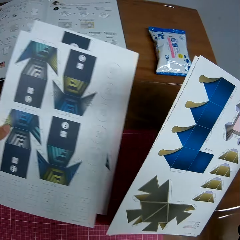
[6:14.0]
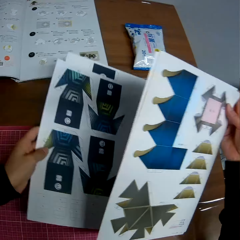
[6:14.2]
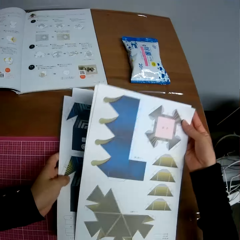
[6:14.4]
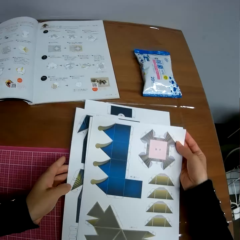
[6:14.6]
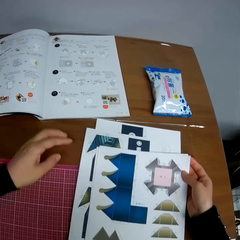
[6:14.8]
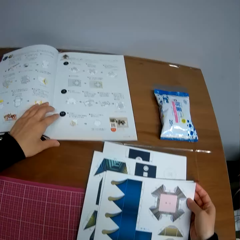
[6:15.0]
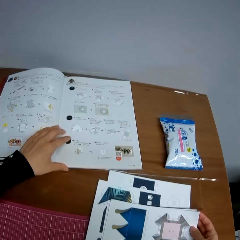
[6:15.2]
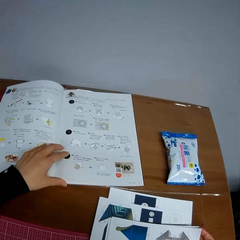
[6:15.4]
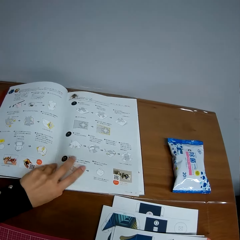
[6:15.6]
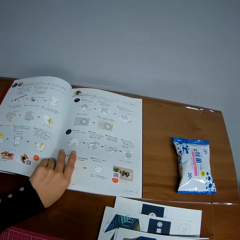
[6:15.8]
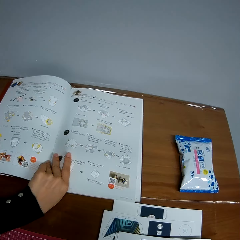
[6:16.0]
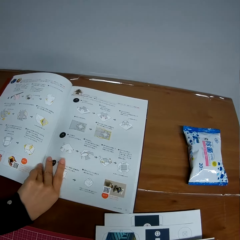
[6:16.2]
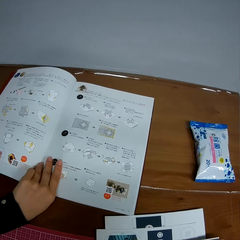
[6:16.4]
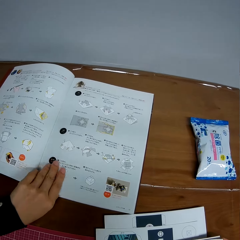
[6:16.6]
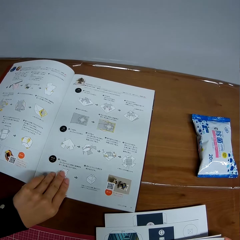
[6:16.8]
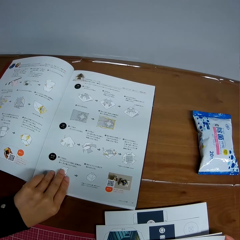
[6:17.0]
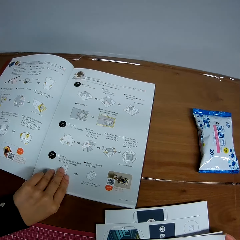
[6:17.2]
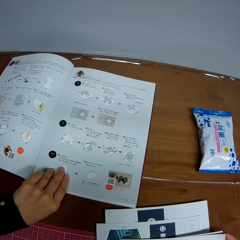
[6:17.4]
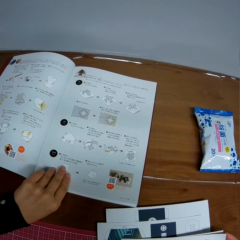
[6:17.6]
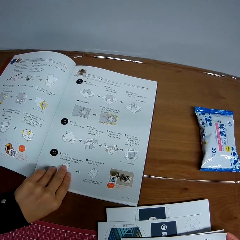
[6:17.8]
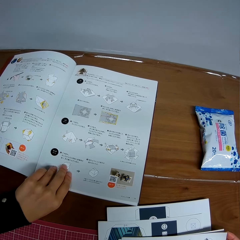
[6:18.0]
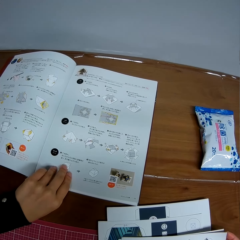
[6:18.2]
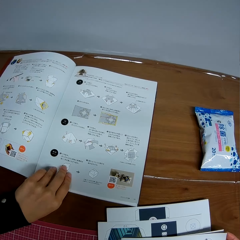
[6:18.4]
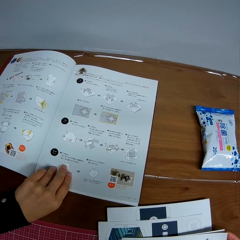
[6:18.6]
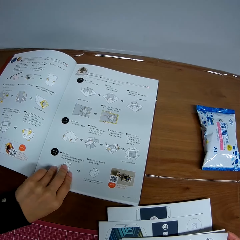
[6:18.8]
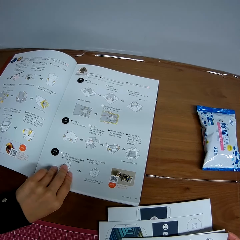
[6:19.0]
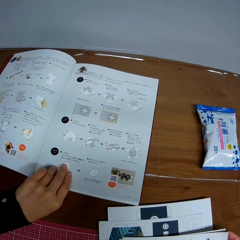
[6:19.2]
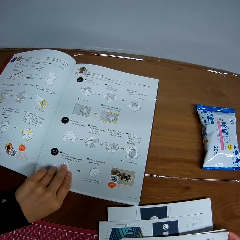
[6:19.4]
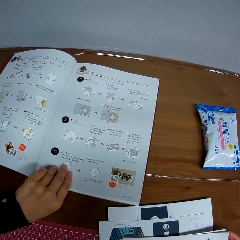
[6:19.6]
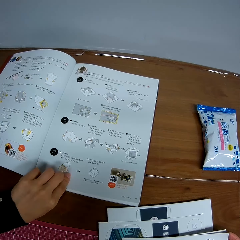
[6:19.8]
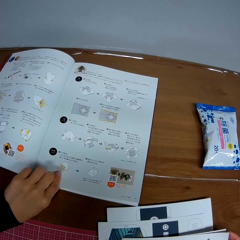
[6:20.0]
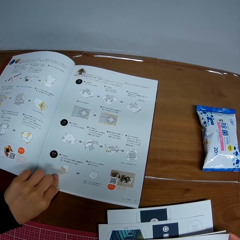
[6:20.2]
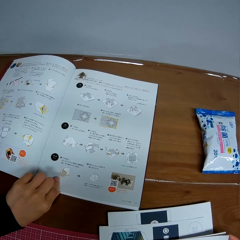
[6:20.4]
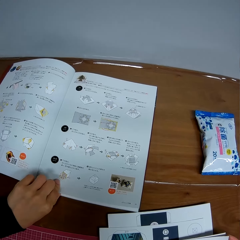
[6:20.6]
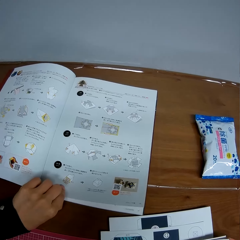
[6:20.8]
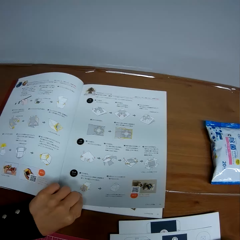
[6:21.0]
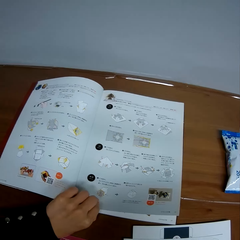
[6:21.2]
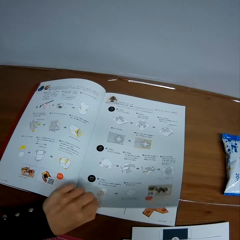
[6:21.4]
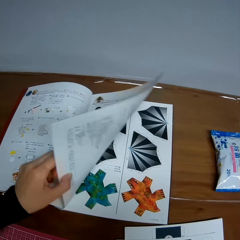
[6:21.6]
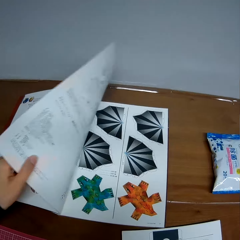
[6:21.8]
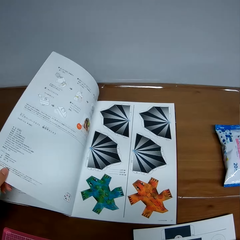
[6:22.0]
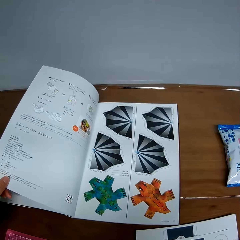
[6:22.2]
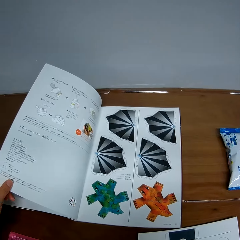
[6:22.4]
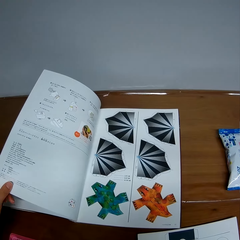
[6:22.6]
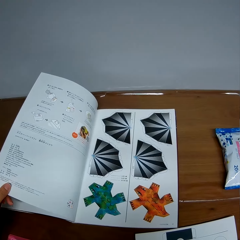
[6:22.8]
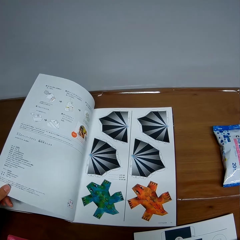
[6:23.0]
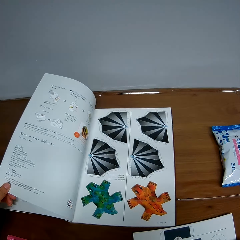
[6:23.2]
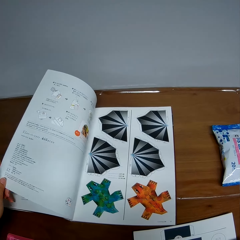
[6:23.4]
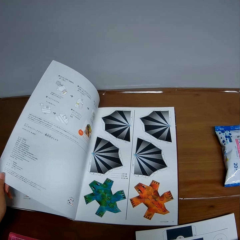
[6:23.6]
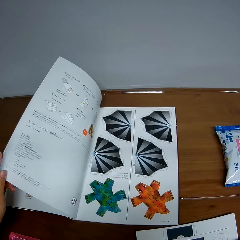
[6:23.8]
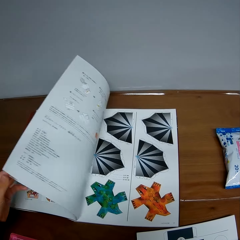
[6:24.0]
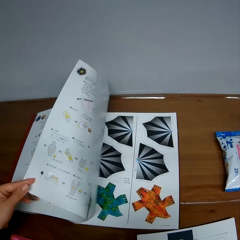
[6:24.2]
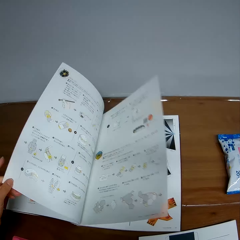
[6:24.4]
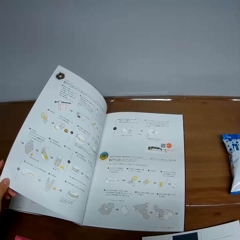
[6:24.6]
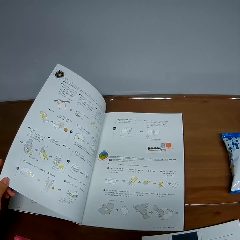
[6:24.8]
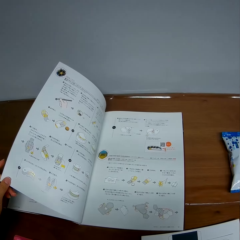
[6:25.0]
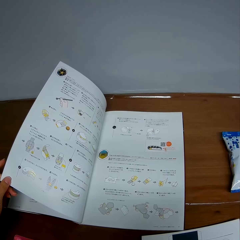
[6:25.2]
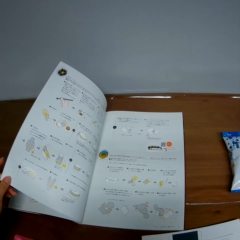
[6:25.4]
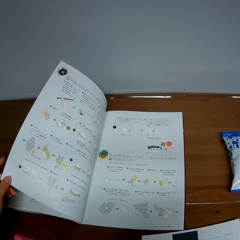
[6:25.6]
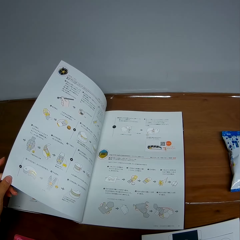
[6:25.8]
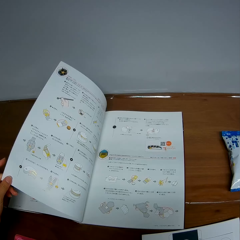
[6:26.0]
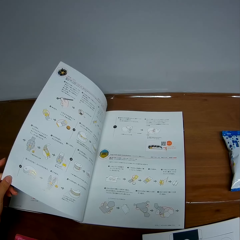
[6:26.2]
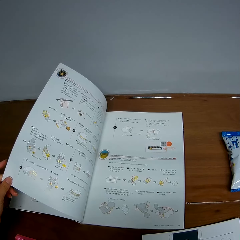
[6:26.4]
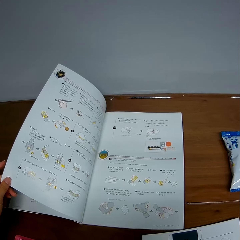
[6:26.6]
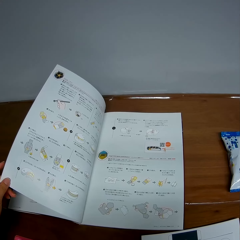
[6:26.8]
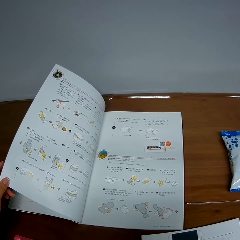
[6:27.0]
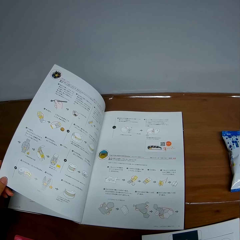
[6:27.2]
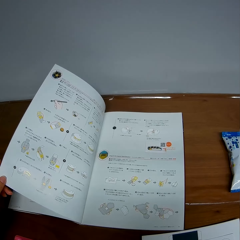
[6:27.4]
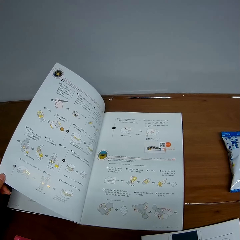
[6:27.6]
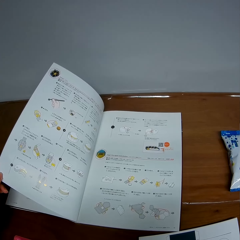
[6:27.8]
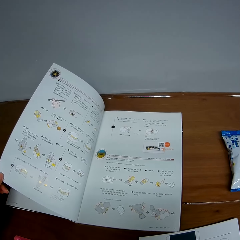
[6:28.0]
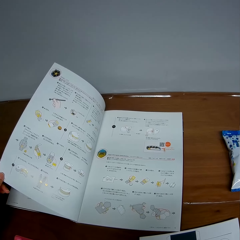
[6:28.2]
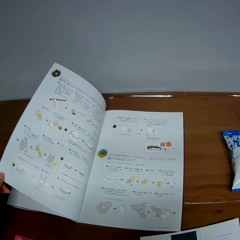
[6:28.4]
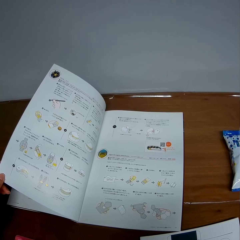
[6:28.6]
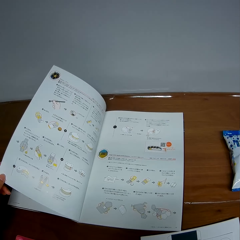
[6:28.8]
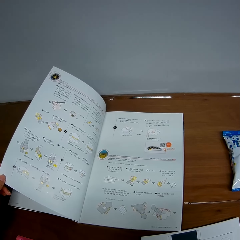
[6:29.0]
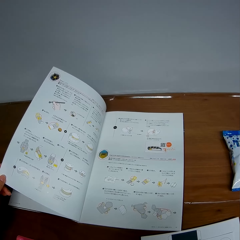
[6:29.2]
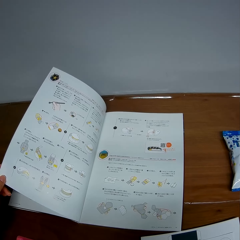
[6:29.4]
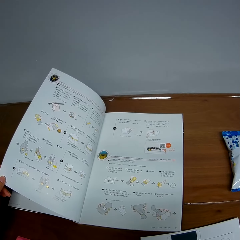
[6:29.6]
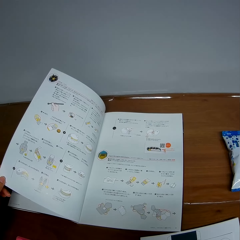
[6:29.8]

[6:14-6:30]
The camera wearer puts the decoration crafting paper on the desk. He places the pages together on the table. He adjusts the book on the table with his left hand. He reads the book. He flips the page of the book. He reads the book.

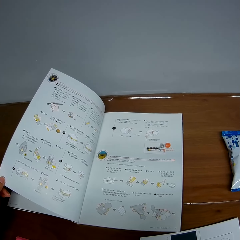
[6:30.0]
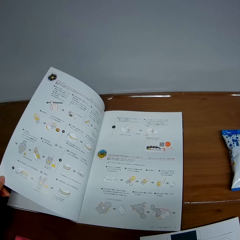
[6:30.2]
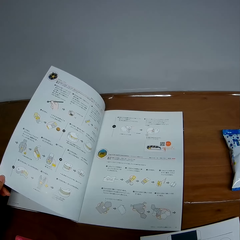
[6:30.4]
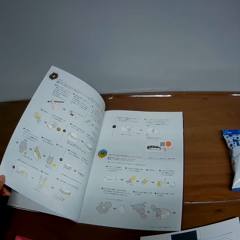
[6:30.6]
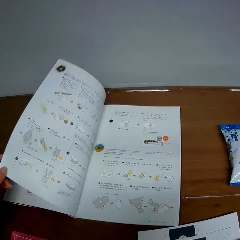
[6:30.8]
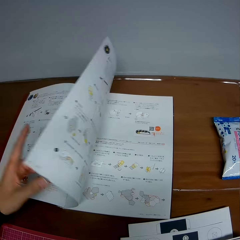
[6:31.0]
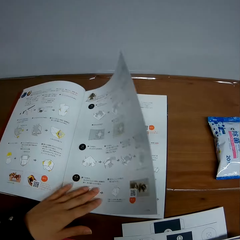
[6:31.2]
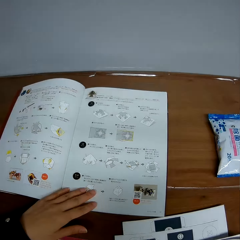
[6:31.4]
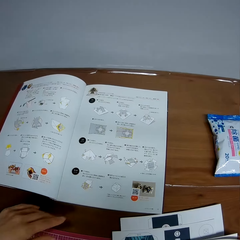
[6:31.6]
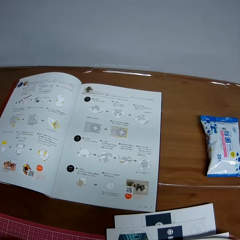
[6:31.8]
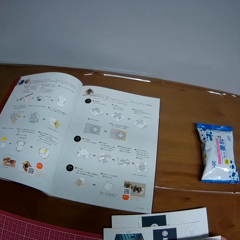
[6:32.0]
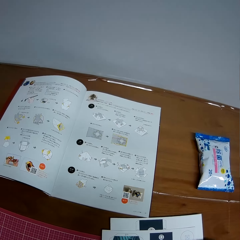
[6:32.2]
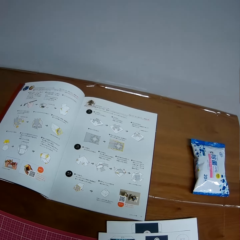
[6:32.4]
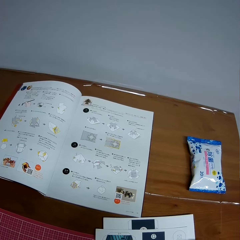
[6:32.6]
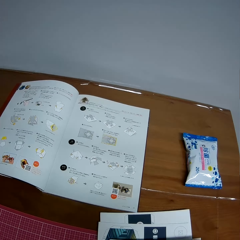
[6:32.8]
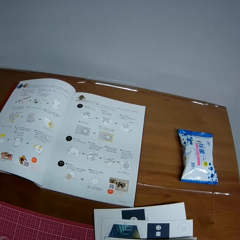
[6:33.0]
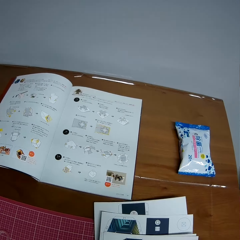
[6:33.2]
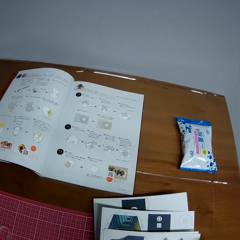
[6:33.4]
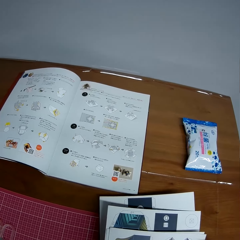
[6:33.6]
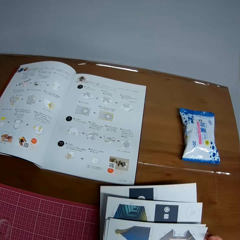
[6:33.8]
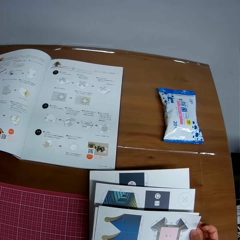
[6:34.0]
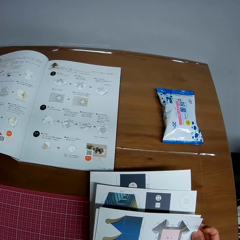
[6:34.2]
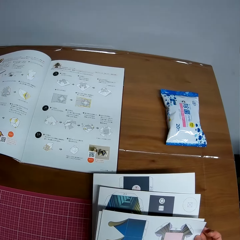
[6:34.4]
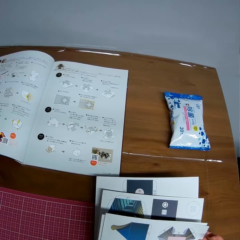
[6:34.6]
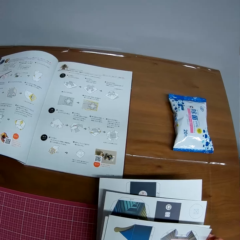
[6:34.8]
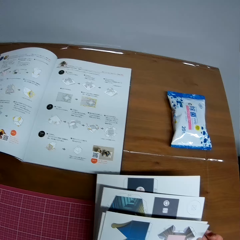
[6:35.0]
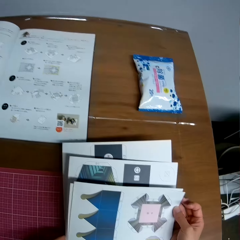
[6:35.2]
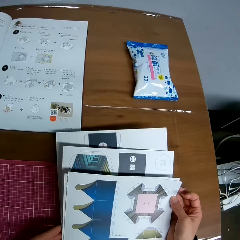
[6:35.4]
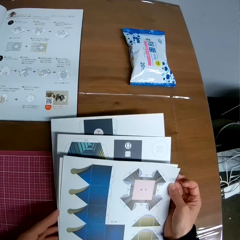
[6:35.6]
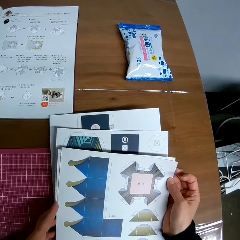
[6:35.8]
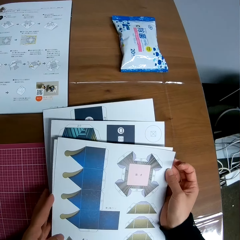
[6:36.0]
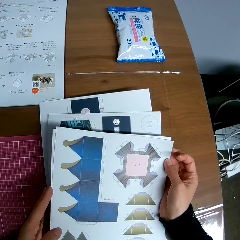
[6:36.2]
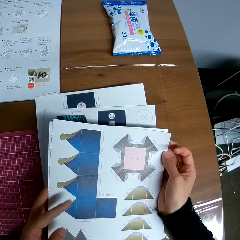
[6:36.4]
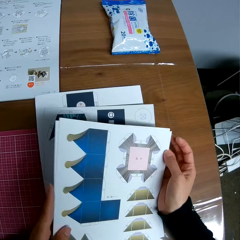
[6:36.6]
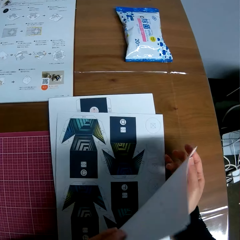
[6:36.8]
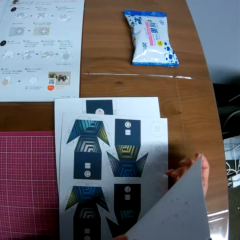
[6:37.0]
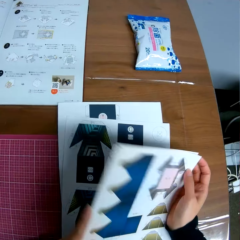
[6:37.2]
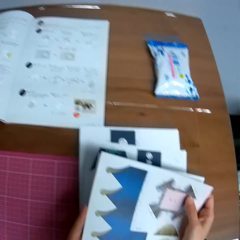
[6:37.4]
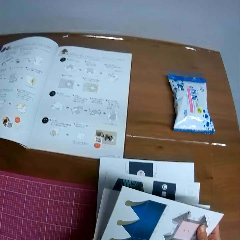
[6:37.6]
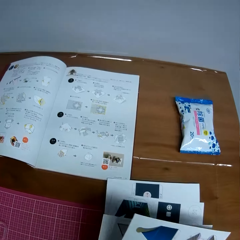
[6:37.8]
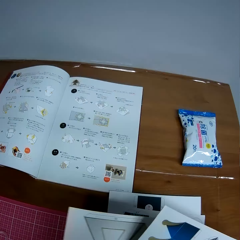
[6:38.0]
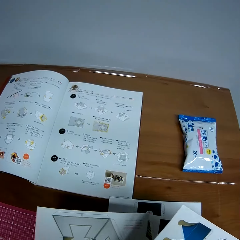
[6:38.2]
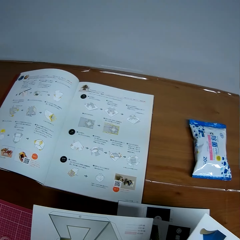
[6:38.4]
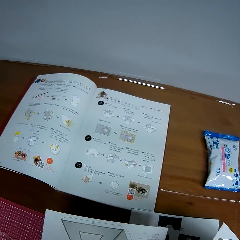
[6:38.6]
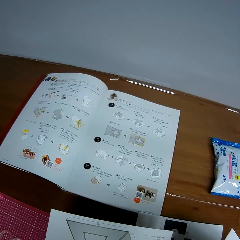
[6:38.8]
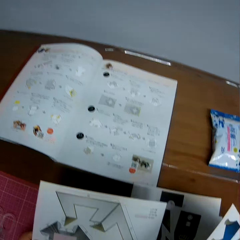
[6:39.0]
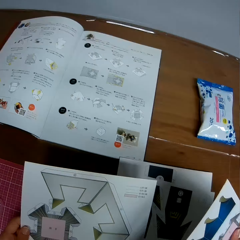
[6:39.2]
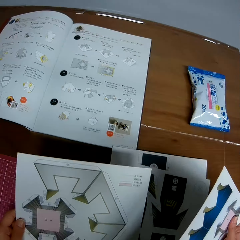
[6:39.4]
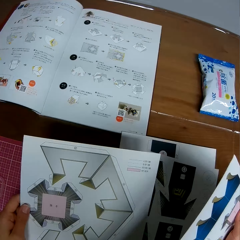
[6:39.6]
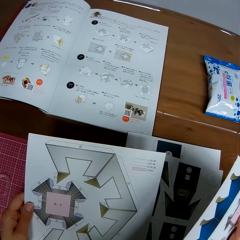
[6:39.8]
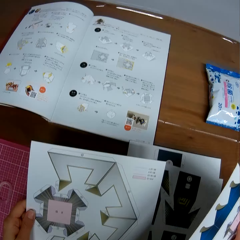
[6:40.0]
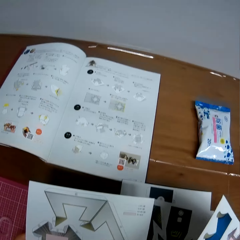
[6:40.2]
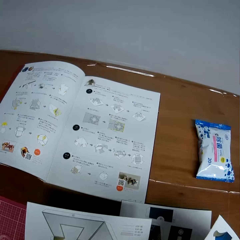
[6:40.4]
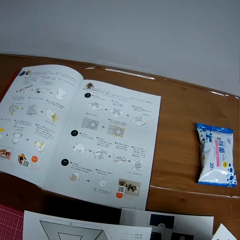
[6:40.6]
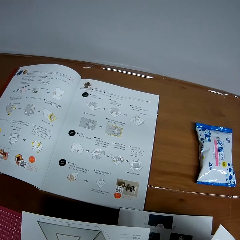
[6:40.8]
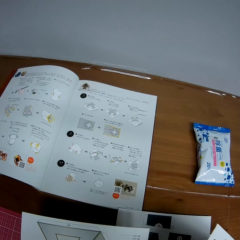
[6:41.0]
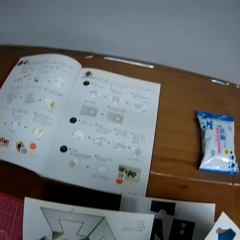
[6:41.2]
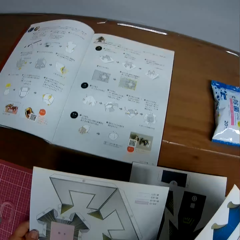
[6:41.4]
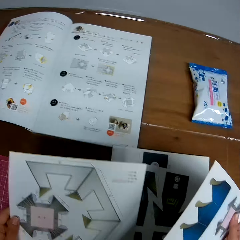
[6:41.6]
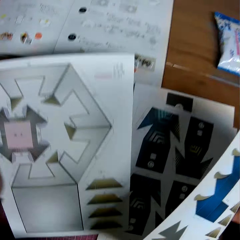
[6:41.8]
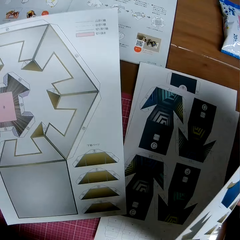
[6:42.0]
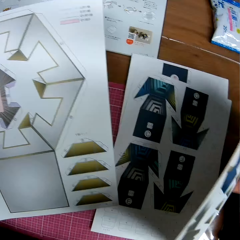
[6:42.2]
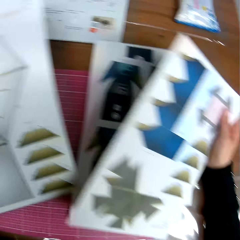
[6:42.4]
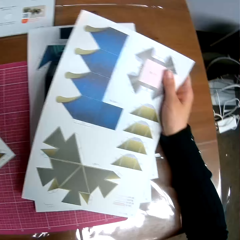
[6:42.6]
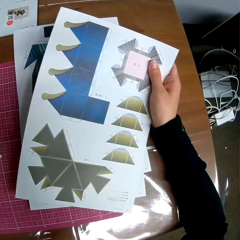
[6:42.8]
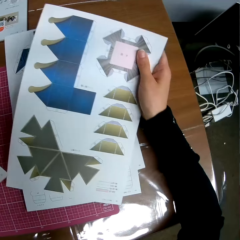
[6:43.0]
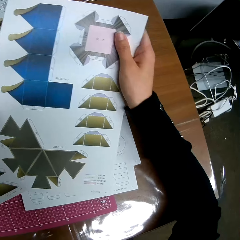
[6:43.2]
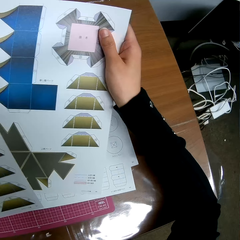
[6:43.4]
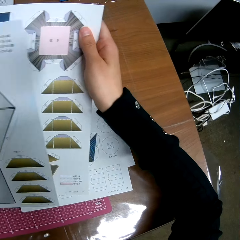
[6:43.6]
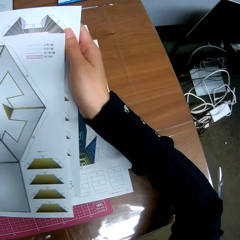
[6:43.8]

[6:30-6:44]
The camera wearer flips the page of the book. They arrange the detached pages of the book on the table. They look at the decoration crafting paper.
